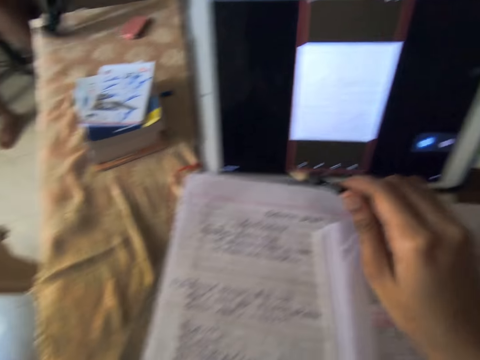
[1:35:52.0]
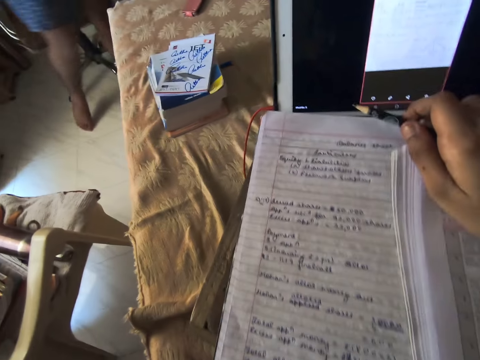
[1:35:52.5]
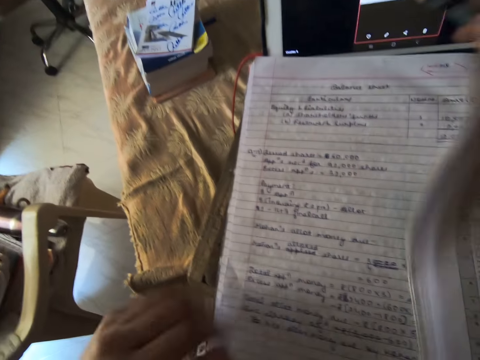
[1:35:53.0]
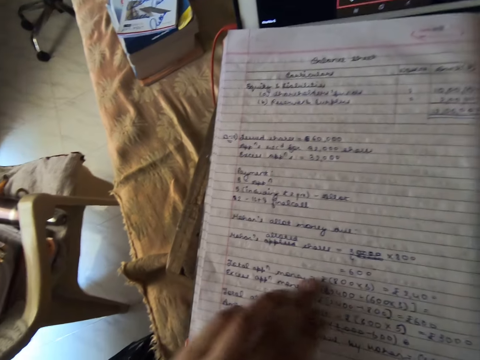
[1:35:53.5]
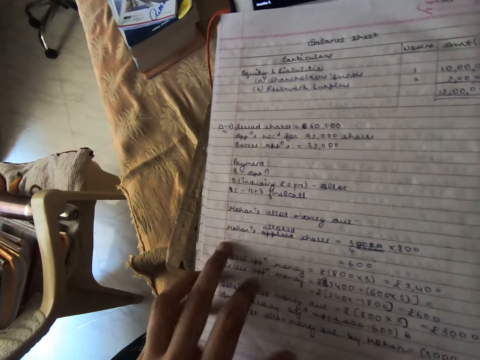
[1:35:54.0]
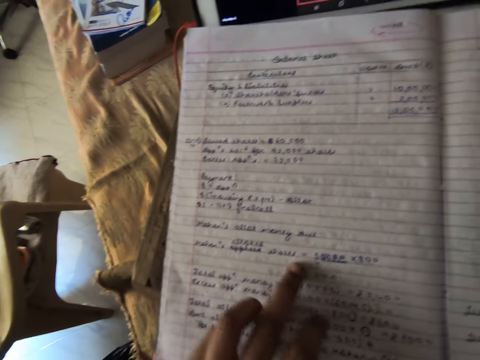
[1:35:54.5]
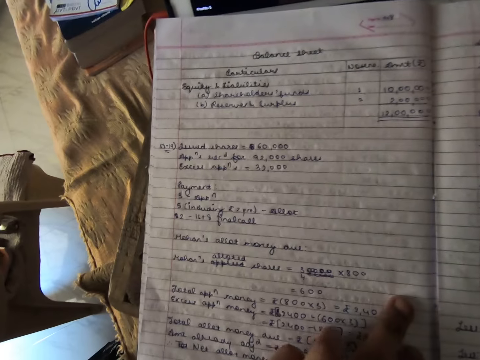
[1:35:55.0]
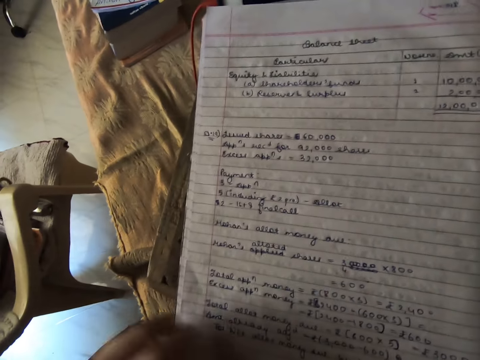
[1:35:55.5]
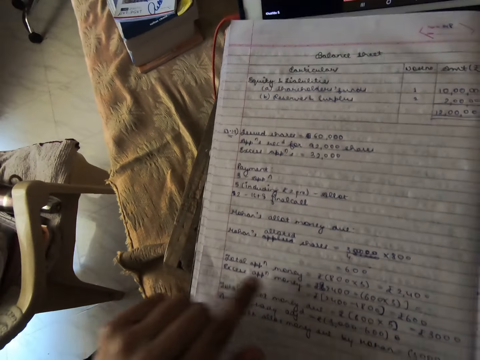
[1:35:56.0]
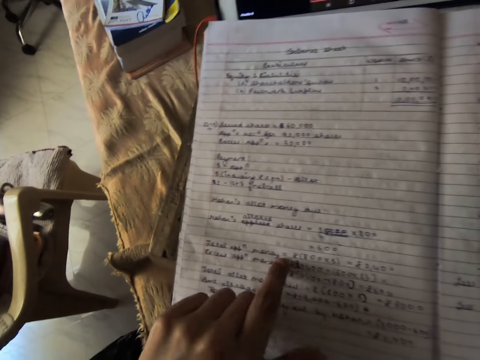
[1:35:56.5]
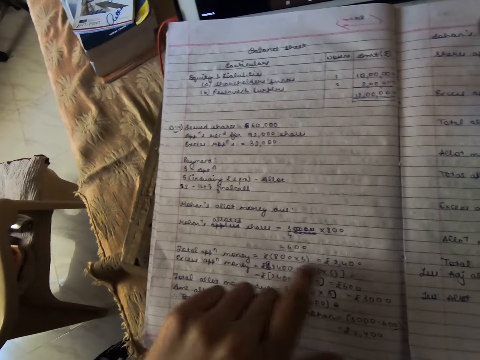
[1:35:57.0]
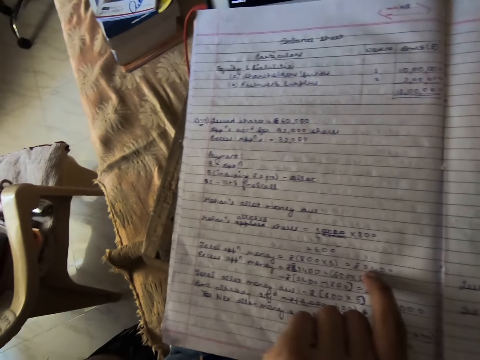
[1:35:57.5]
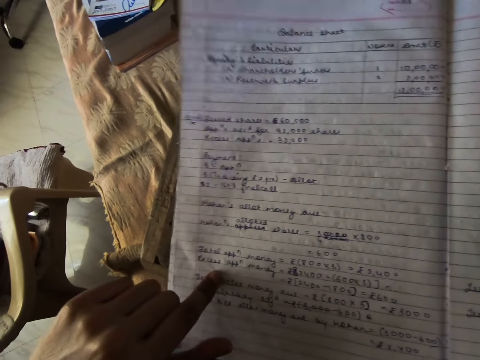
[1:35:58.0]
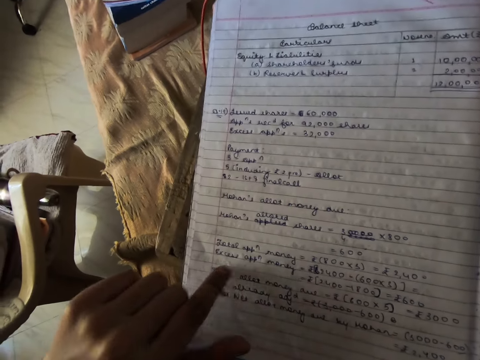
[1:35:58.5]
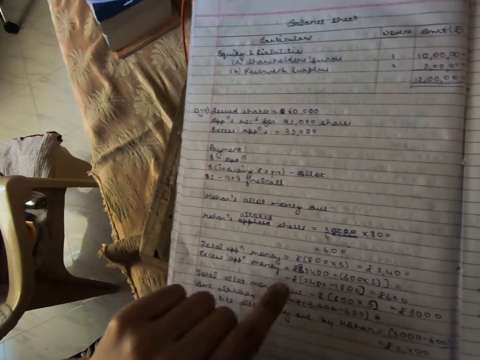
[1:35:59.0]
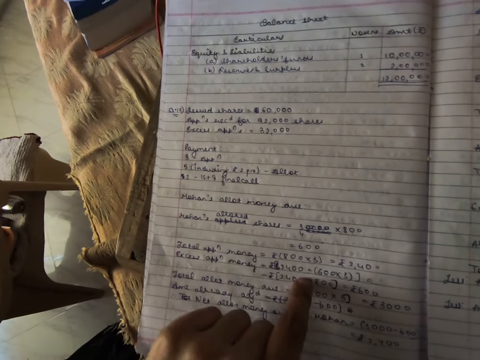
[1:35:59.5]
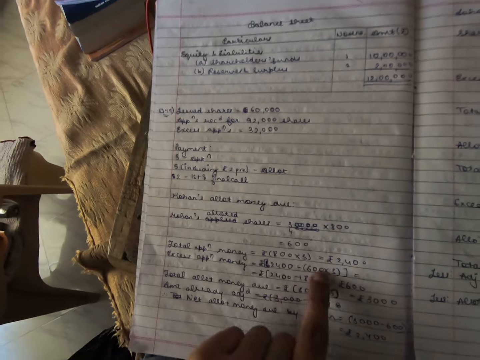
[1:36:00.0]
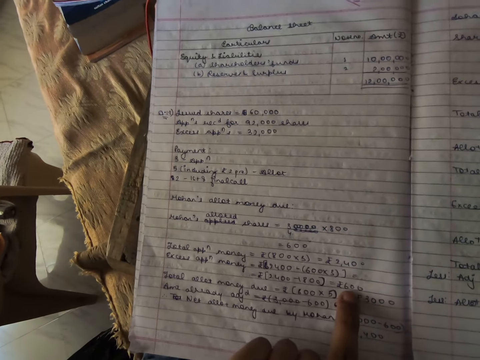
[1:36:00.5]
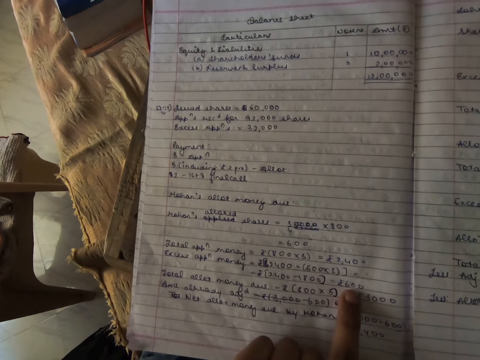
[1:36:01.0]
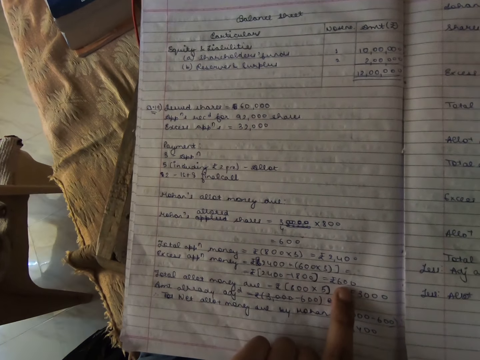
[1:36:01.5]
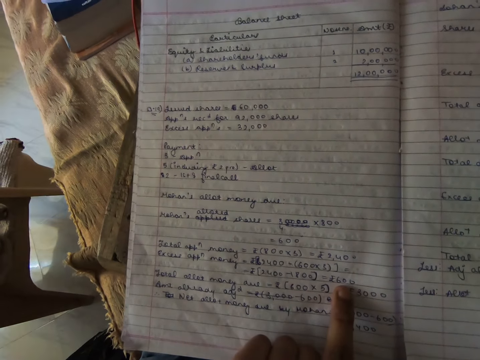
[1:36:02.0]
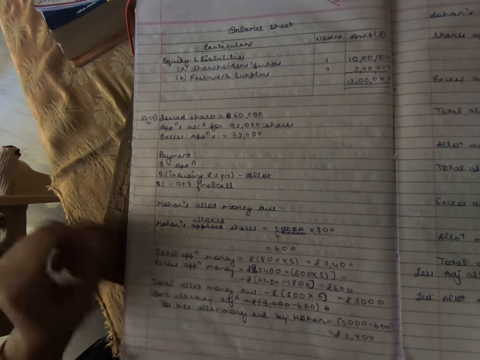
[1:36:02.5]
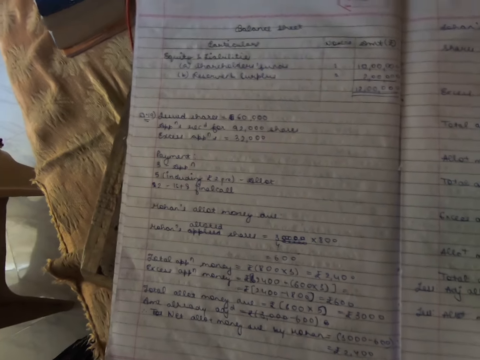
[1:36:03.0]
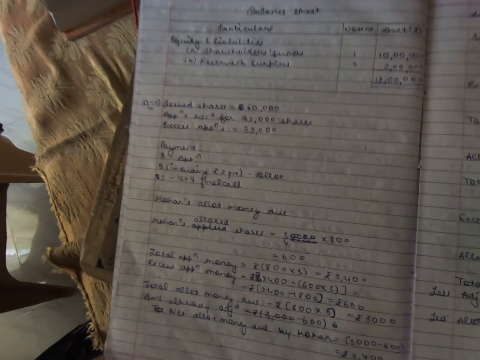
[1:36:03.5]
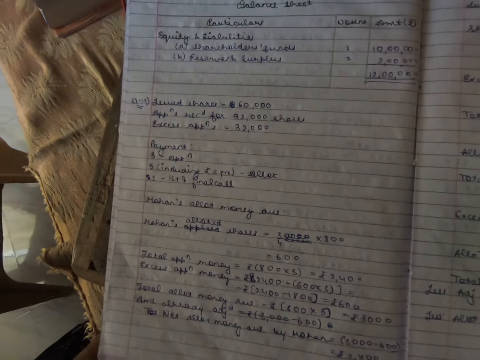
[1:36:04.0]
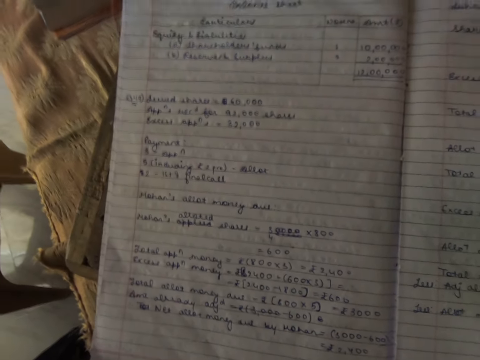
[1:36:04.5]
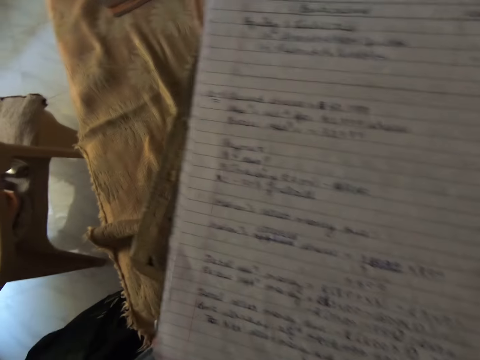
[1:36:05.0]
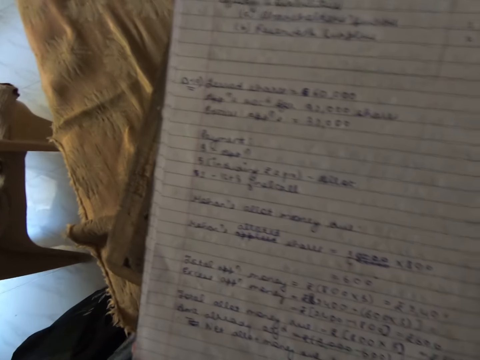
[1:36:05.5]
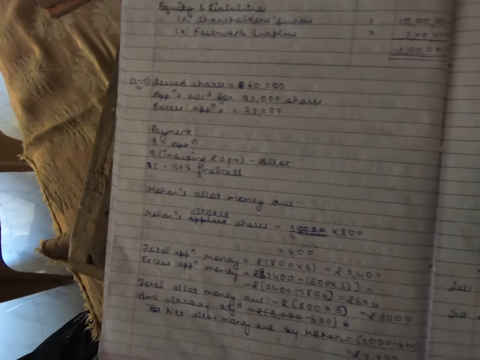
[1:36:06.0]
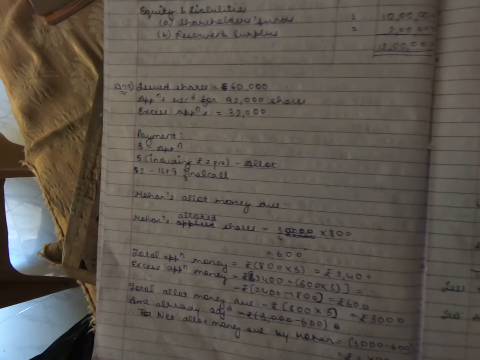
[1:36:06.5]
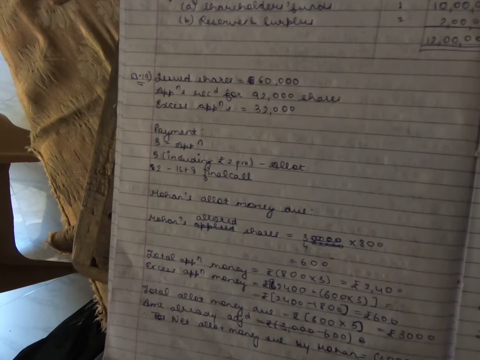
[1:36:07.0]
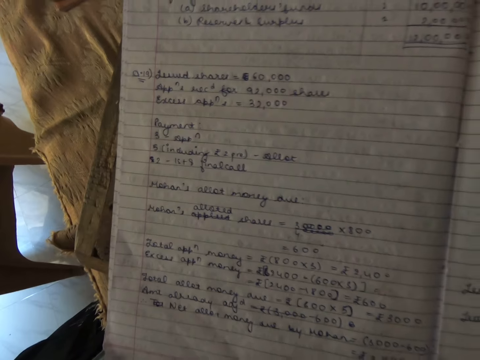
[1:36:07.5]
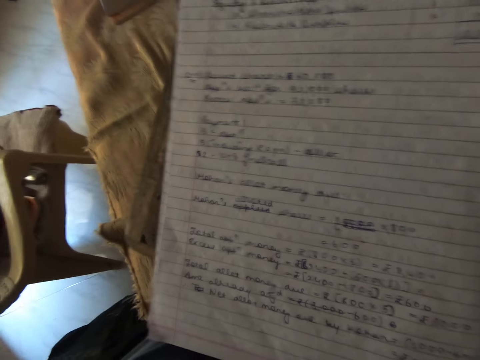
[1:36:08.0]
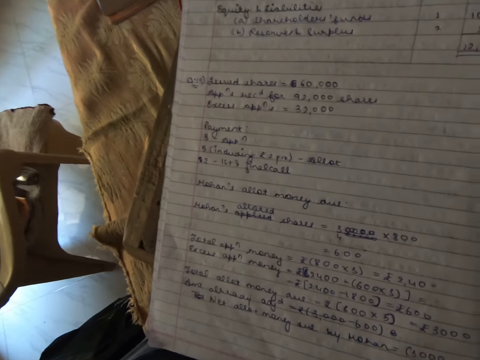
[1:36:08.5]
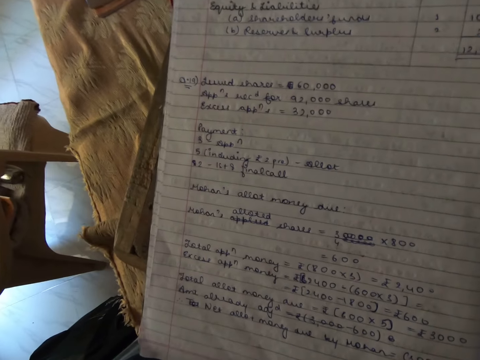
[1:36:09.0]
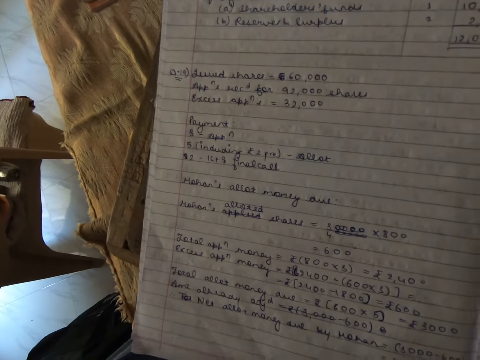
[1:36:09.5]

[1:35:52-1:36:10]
The camera wearer touches the tablet. A man picks up something. The camera wearer picks up the textbook with her right hand. She studies with a notebook with her left hand. She touches the book. She stares at the book.

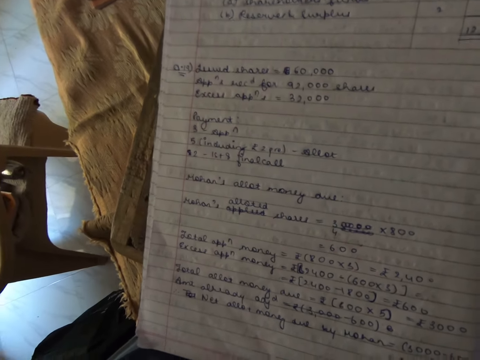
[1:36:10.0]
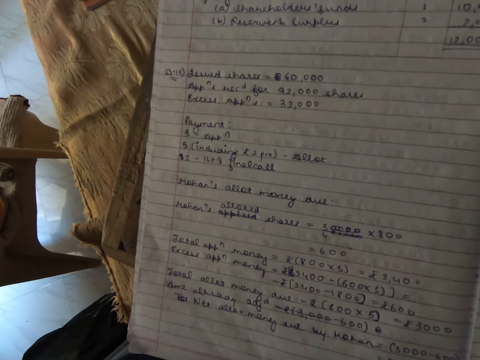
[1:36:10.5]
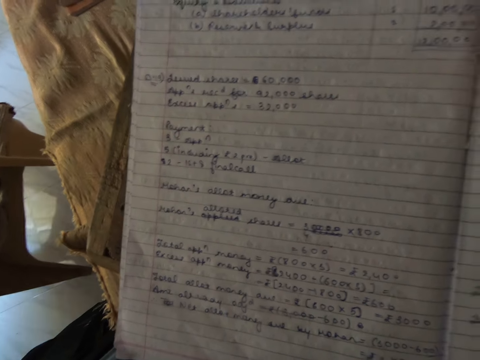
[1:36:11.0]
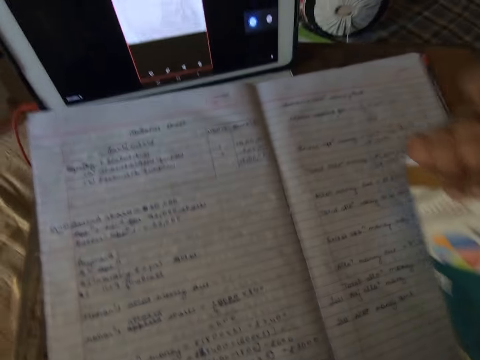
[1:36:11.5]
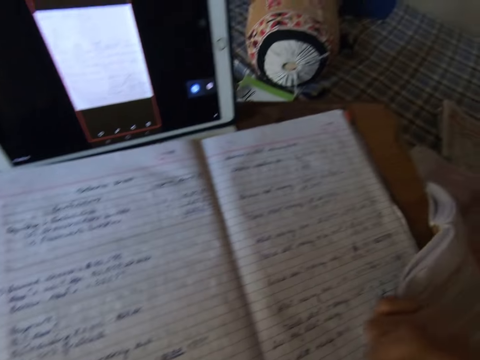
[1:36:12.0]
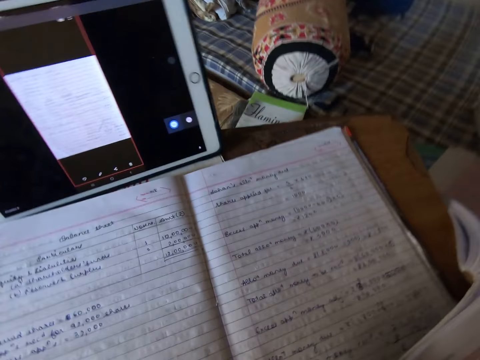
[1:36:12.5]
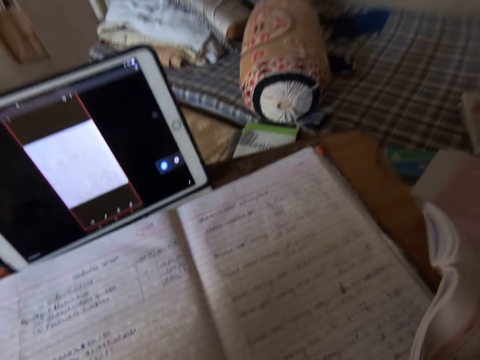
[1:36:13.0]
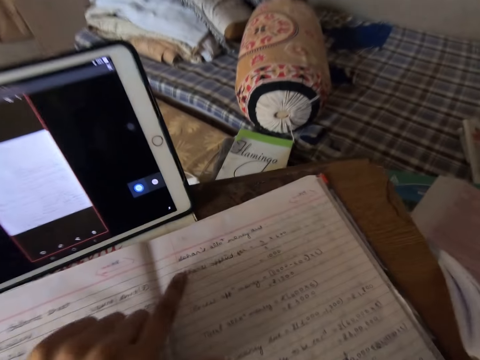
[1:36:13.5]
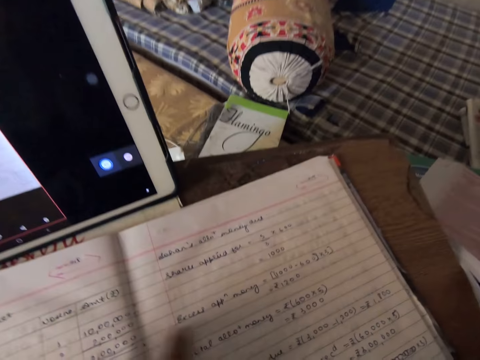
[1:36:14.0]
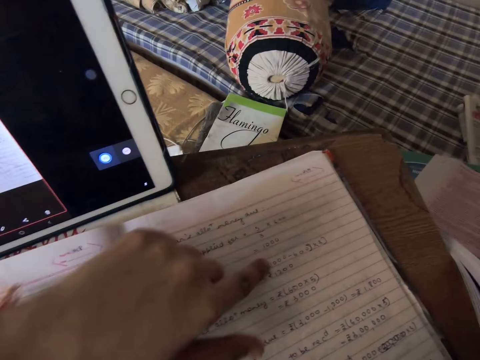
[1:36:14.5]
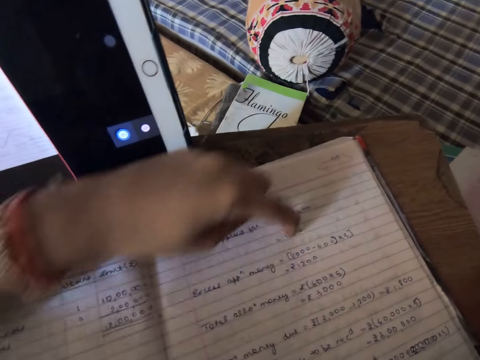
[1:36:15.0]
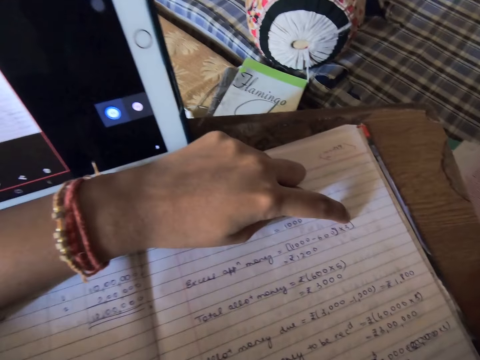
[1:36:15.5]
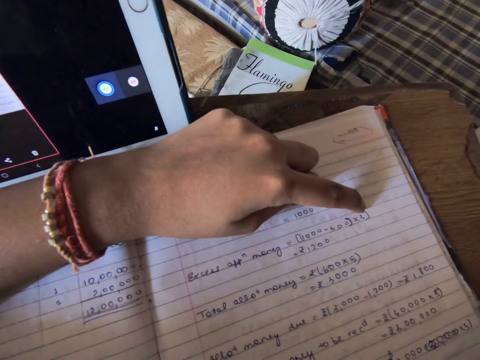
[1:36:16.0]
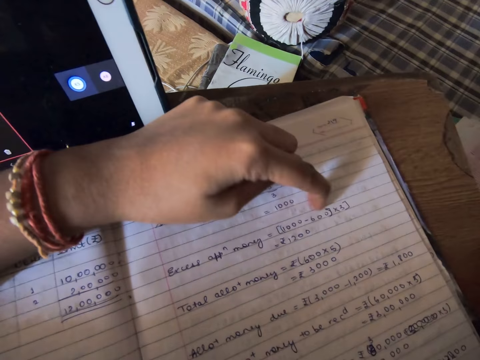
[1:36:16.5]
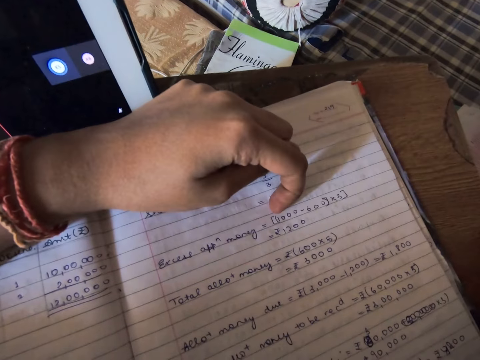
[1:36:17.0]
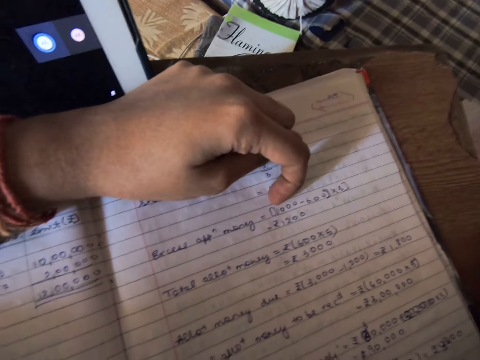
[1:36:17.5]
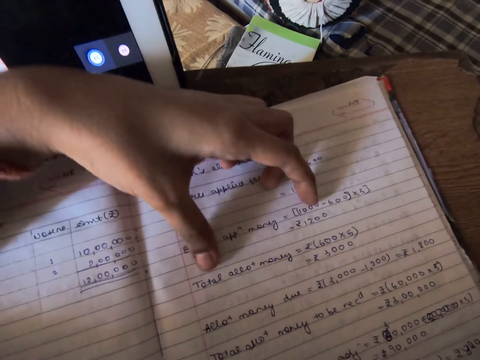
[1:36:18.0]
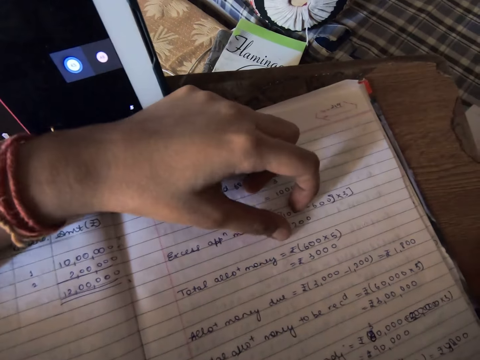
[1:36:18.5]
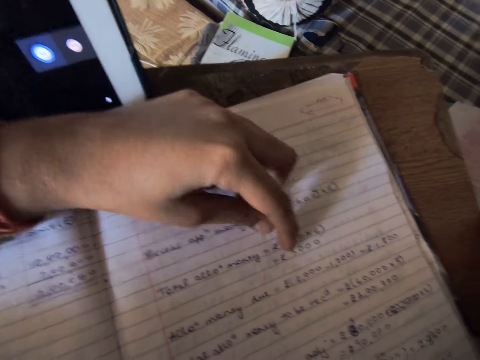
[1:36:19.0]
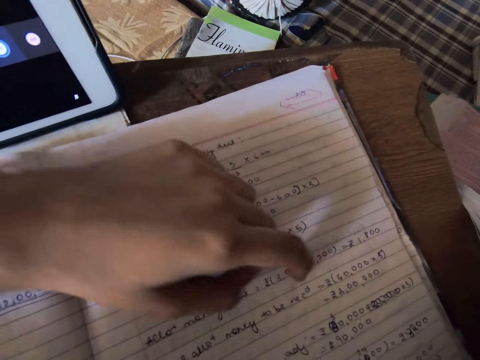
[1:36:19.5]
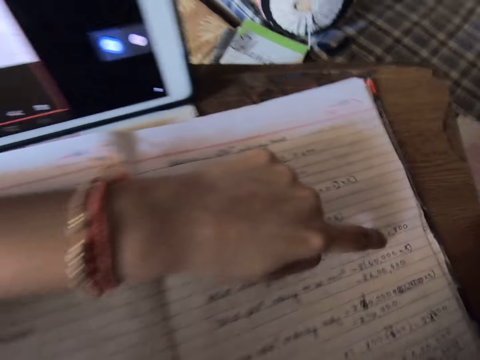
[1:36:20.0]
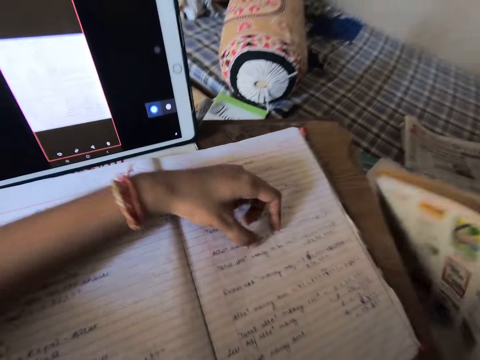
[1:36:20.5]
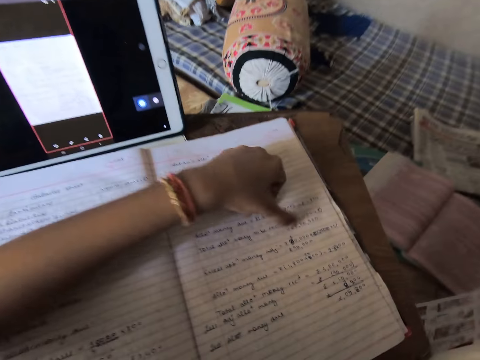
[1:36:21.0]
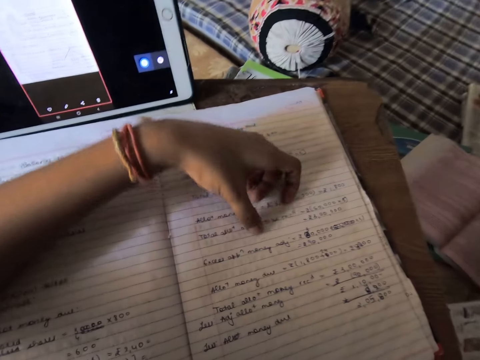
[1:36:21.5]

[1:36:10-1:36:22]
The camera wearer touches the book. She picks up the textbook with her right hand.
